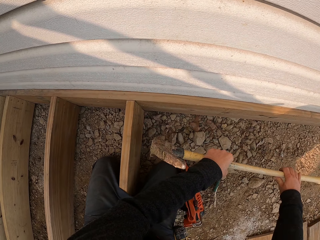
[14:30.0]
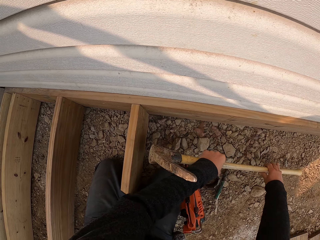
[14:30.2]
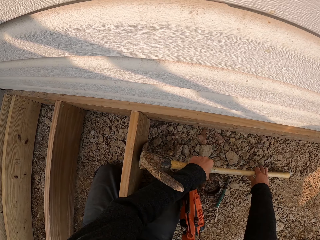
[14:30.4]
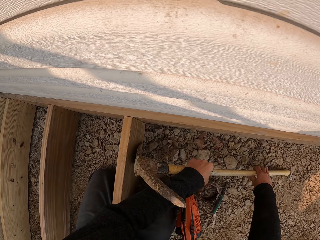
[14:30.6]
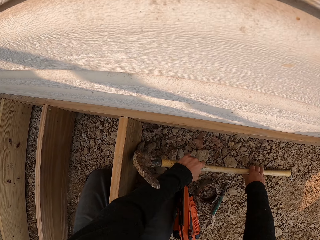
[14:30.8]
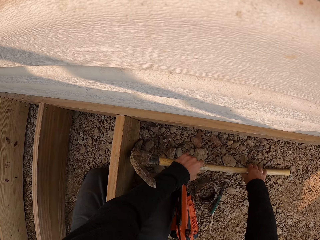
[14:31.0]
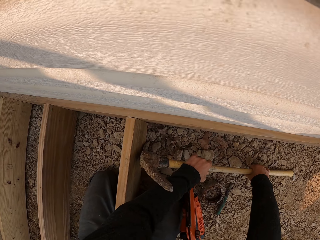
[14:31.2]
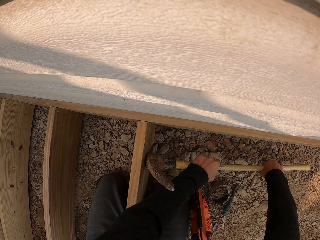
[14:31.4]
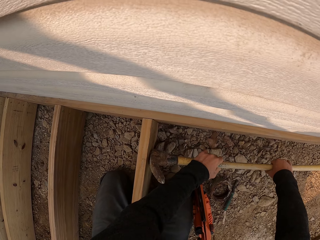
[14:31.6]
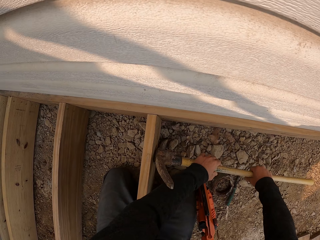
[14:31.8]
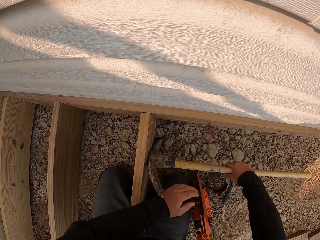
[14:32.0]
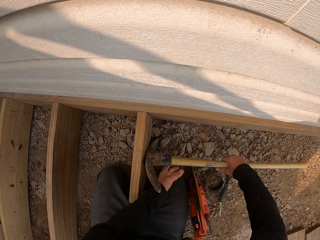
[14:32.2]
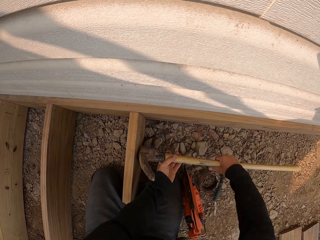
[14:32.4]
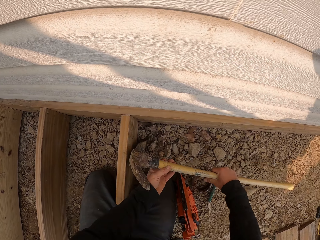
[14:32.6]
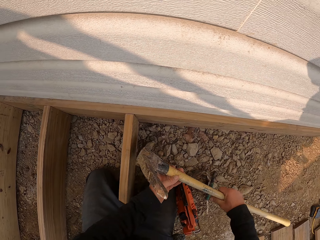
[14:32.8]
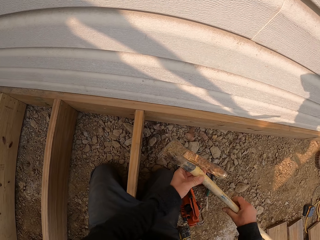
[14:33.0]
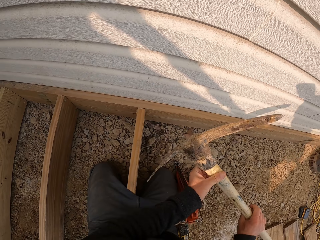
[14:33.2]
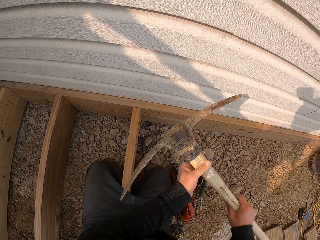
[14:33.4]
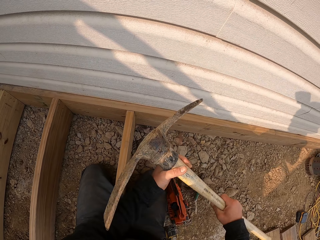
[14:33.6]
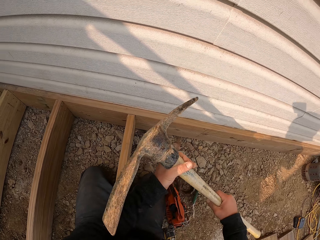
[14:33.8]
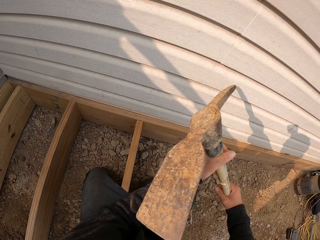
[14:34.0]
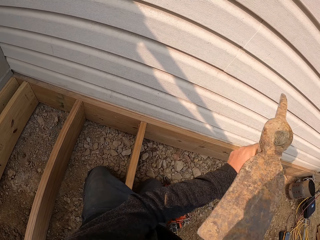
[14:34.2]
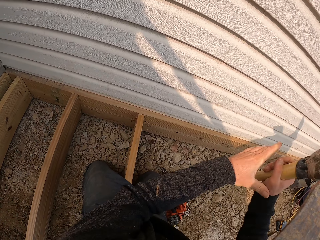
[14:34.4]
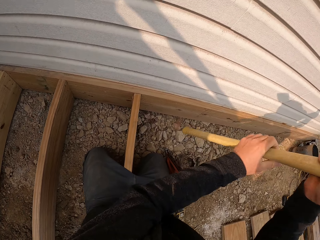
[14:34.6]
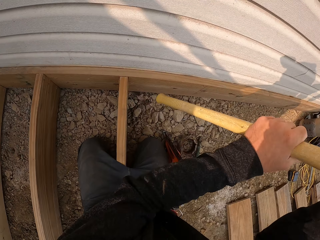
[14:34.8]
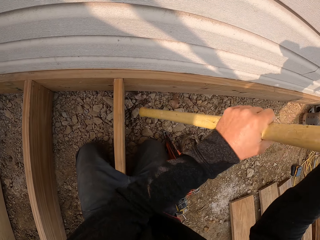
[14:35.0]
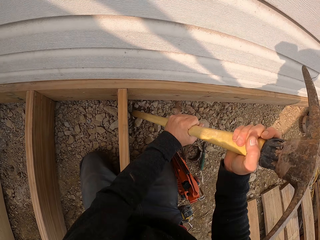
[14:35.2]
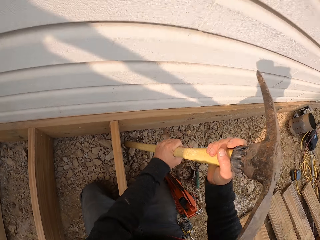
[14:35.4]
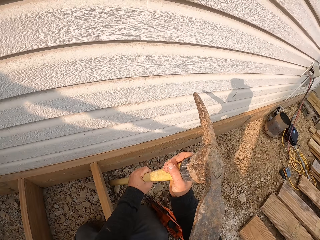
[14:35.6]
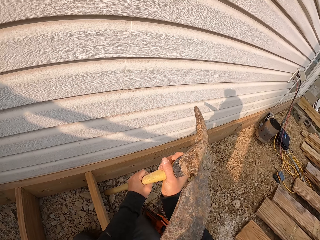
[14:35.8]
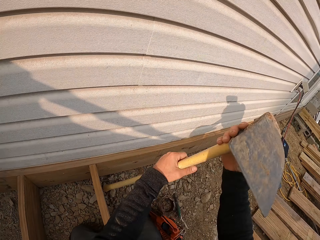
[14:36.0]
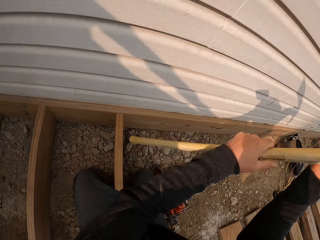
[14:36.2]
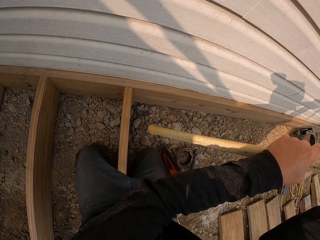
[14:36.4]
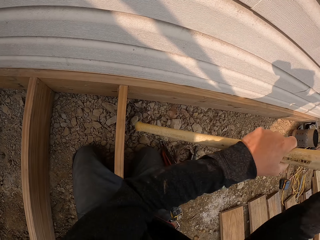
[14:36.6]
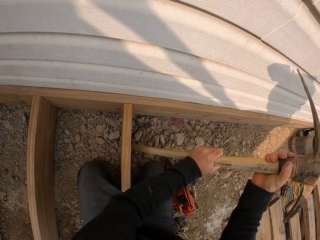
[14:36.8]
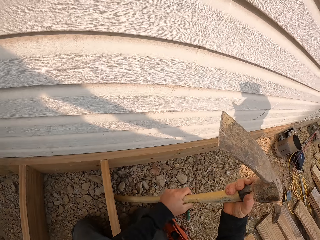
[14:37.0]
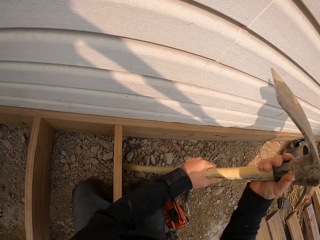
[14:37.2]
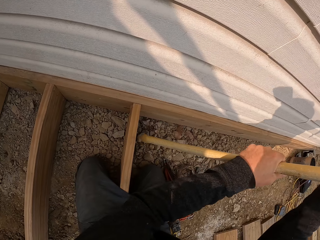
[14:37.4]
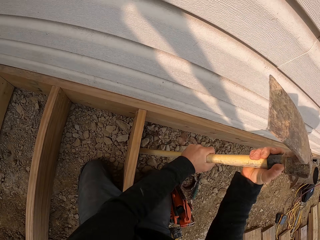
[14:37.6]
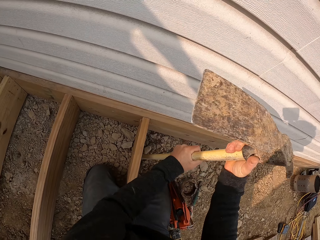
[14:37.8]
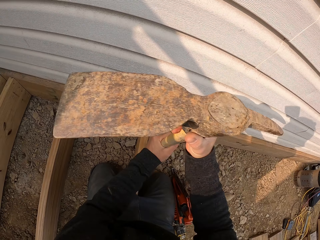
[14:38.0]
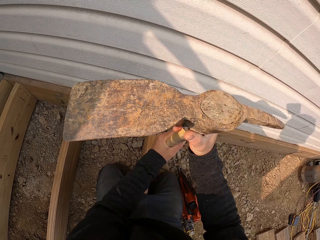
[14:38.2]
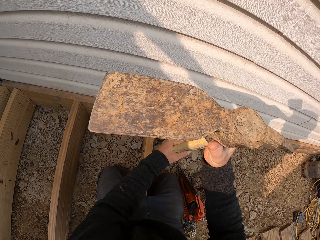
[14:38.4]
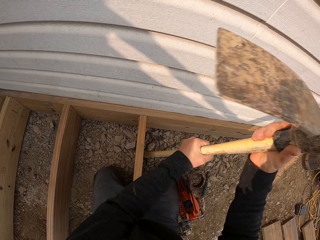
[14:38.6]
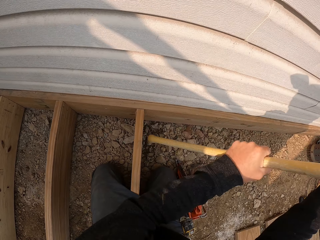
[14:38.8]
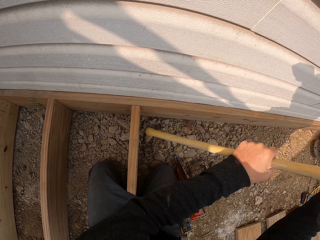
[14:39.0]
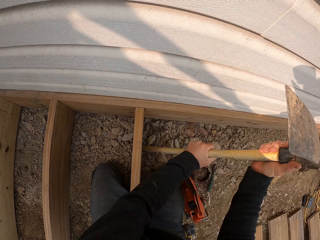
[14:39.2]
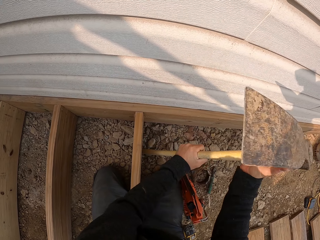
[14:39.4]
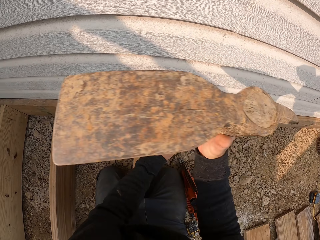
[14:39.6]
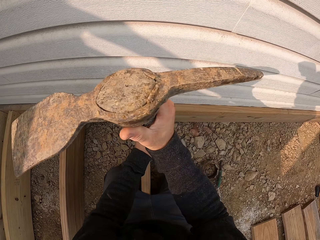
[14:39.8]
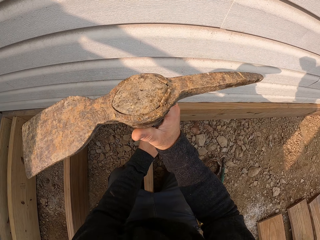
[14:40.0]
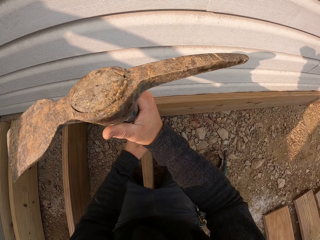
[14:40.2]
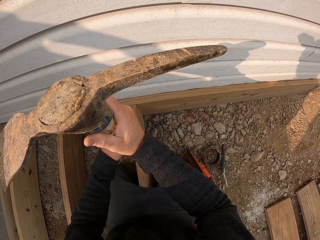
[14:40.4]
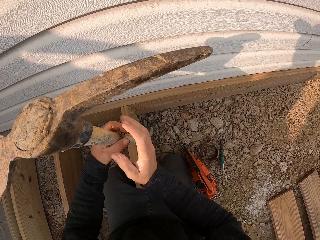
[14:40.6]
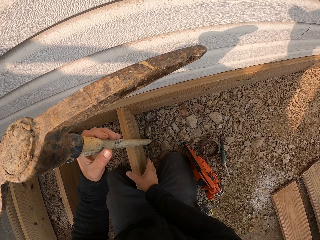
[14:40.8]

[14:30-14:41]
The camera wearer removes the stones on the ground. They turn the mattock. They hit on the stones. They hit timber with the mattock.

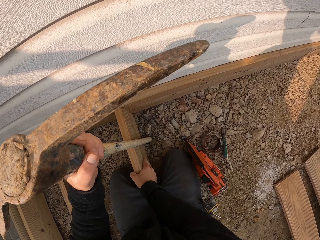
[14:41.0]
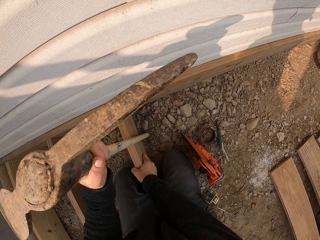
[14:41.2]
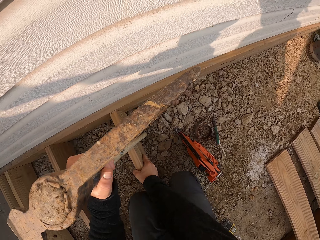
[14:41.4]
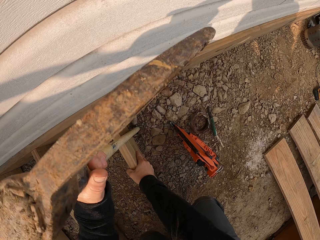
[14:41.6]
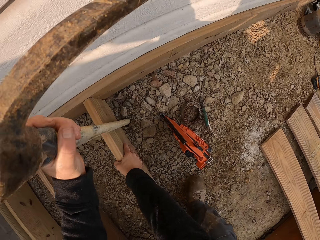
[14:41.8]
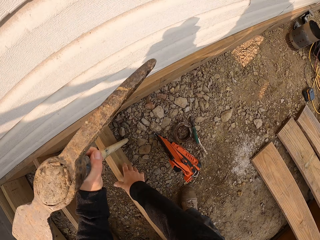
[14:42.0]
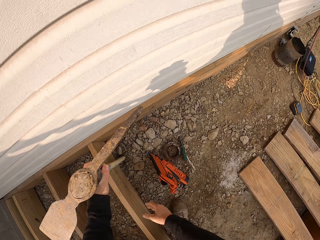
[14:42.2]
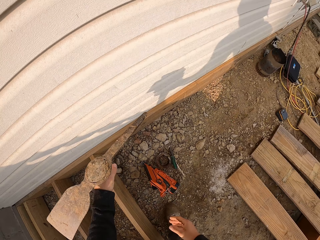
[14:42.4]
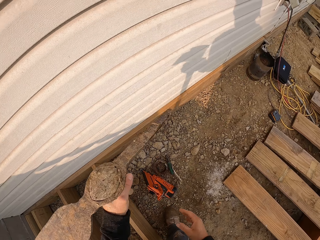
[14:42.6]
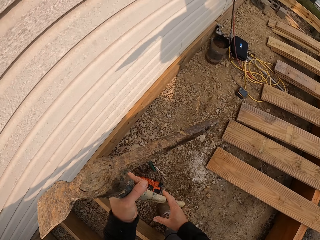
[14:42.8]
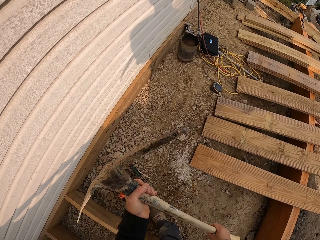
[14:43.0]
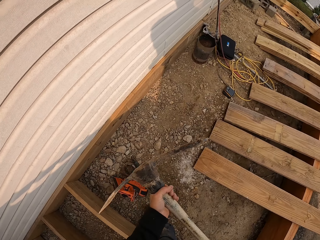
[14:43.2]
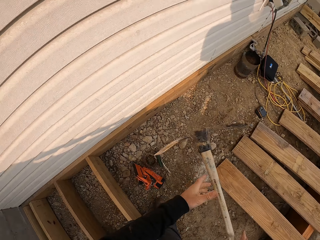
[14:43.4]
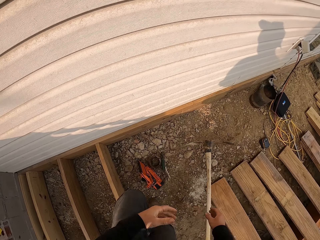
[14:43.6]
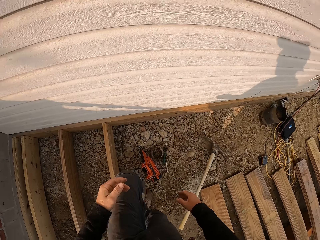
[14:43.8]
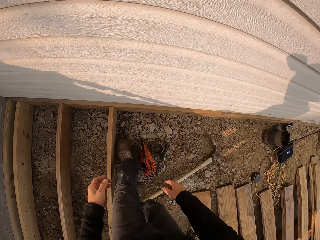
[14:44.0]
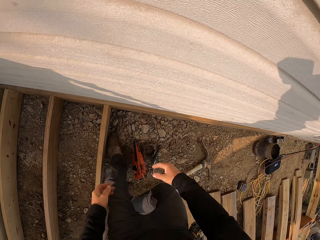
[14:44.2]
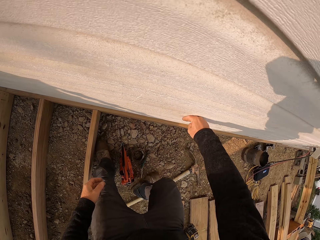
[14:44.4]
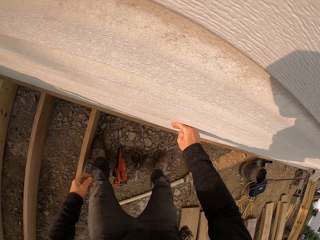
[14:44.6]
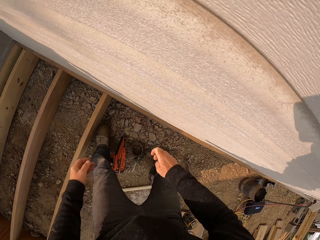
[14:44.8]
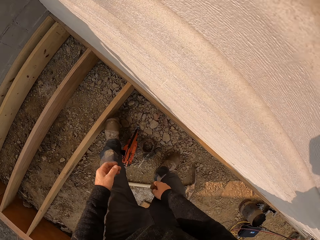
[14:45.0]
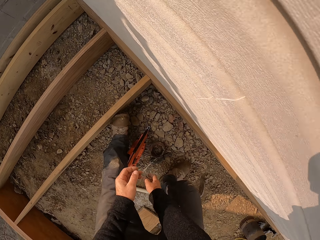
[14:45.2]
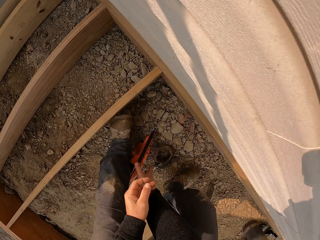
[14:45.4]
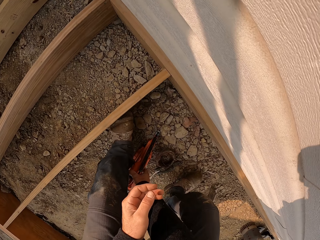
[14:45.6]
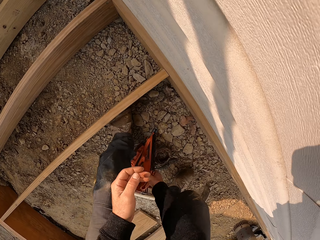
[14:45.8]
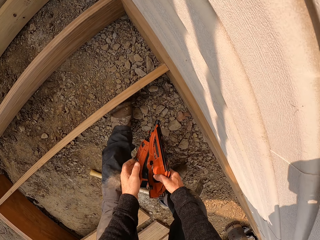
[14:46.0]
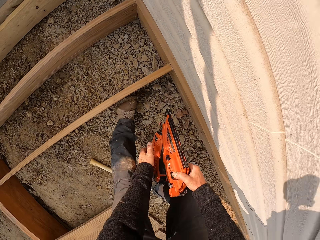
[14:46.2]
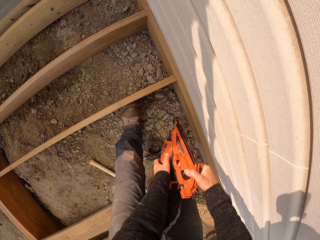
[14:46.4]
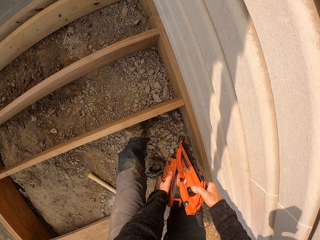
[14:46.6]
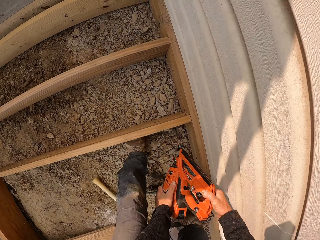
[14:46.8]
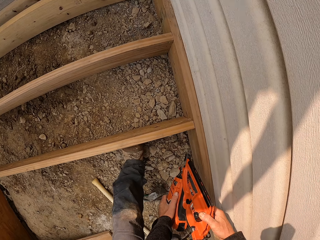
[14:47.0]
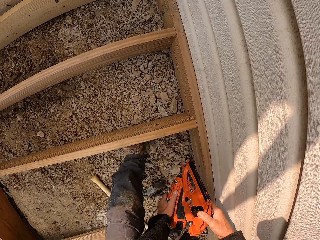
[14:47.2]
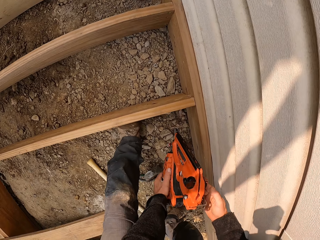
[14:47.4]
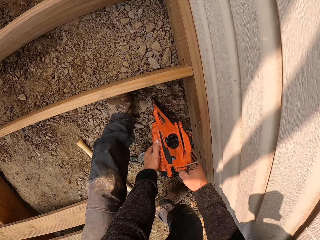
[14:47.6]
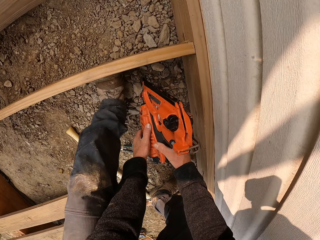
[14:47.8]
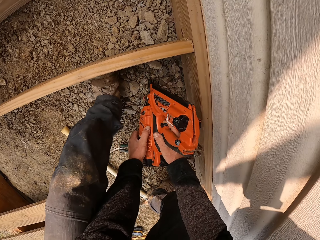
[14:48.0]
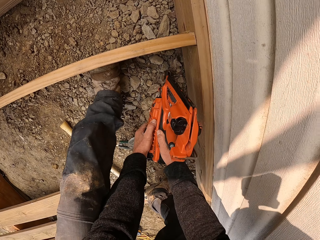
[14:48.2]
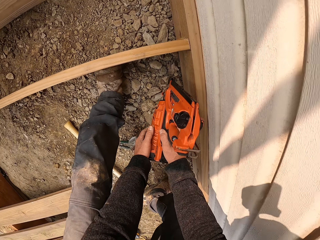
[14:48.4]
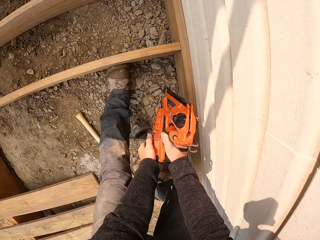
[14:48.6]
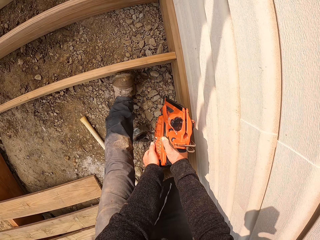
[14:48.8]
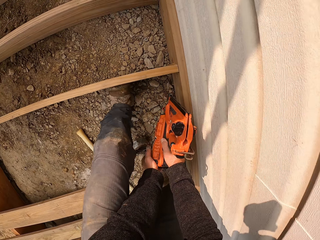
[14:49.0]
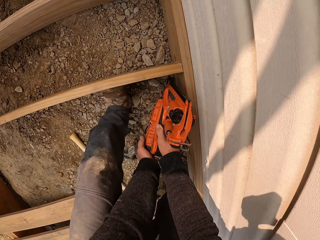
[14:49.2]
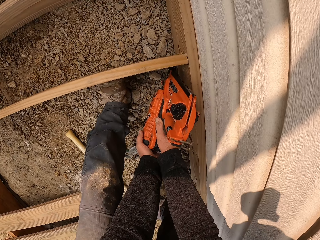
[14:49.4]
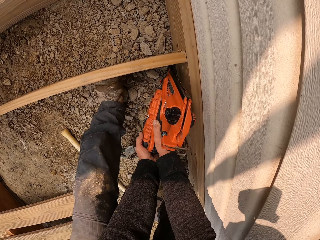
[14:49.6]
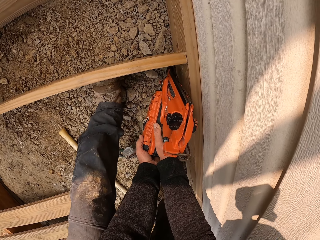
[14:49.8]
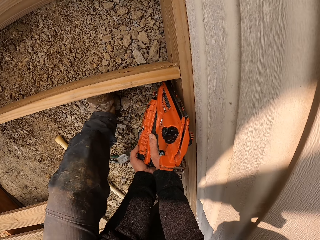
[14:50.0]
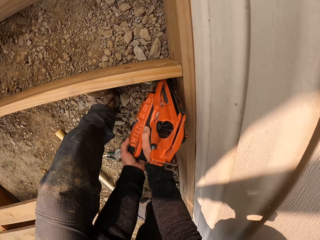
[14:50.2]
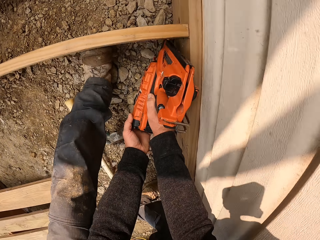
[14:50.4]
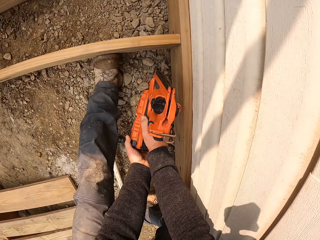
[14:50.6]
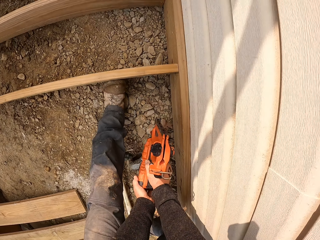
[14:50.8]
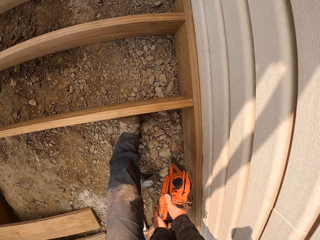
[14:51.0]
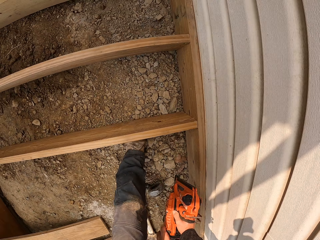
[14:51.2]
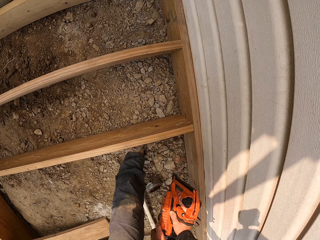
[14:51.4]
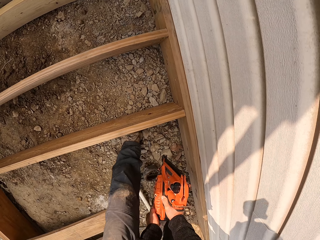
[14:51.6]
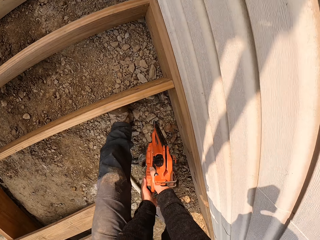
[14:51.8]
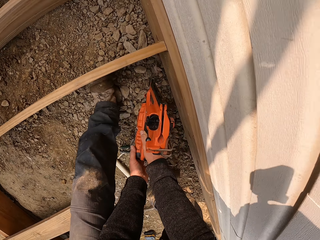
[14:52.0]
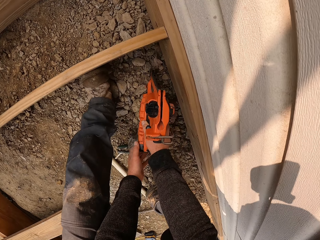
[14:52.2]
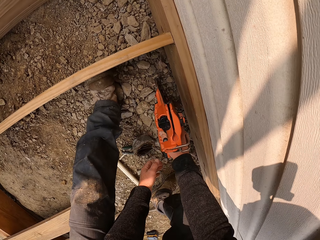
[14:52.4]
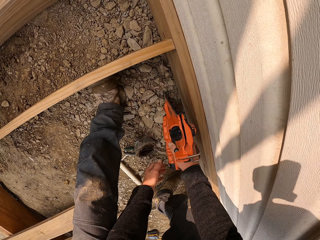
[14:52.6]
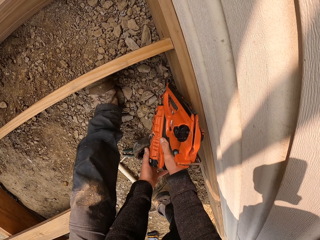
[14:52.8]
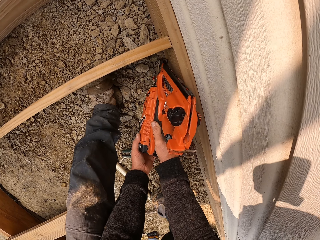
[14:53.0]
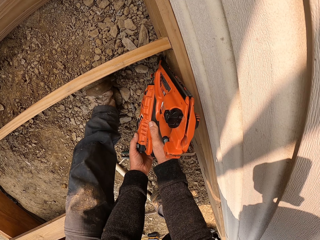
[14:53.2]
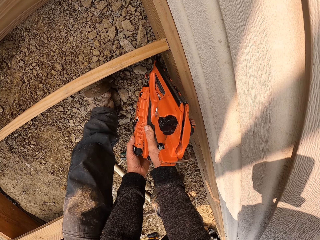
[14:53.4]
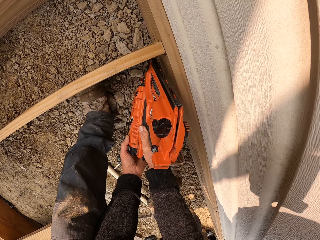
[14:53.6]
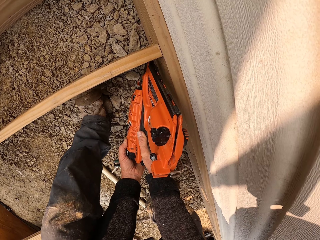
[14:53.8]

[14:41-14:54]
The camera wearer stands up. They hold a mattock. They put down the mattock. They throw the mattock. They hit wood. They bend. They take the nail gun. They drive the nails in the wood. They drill.
